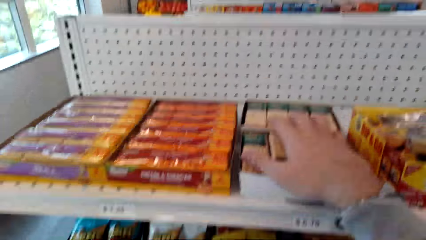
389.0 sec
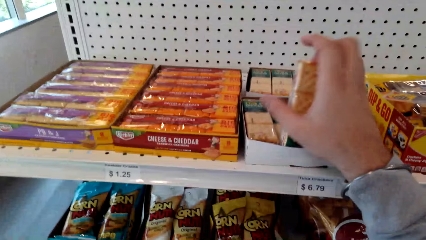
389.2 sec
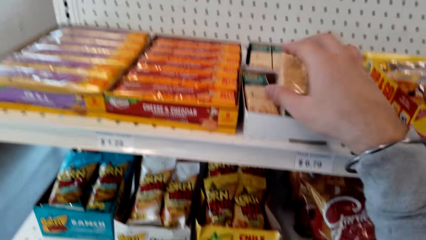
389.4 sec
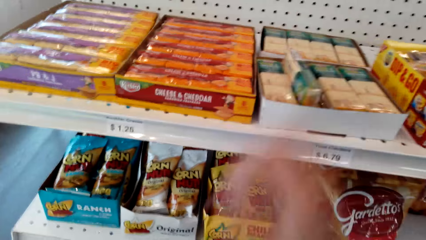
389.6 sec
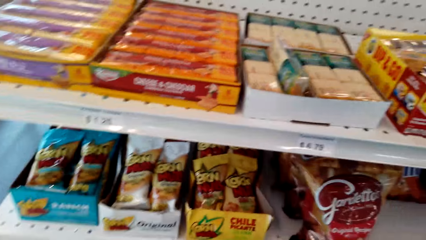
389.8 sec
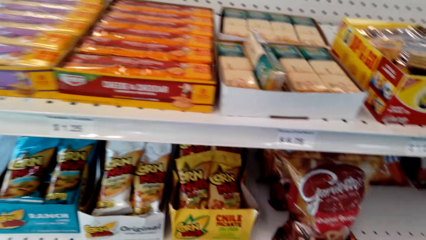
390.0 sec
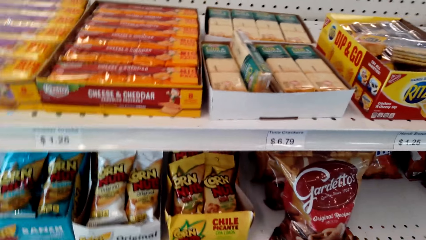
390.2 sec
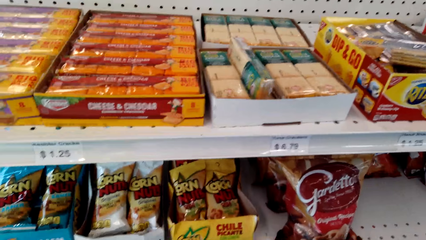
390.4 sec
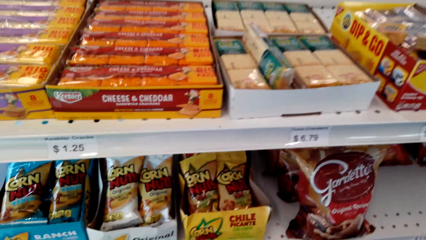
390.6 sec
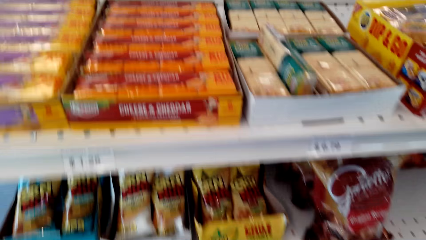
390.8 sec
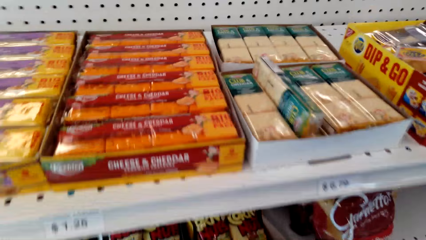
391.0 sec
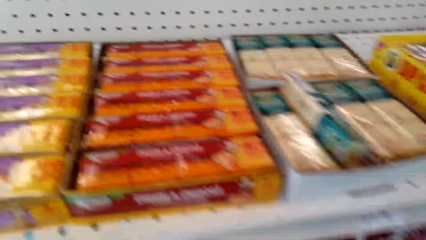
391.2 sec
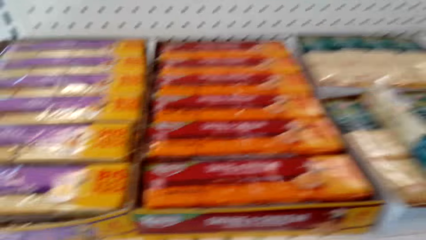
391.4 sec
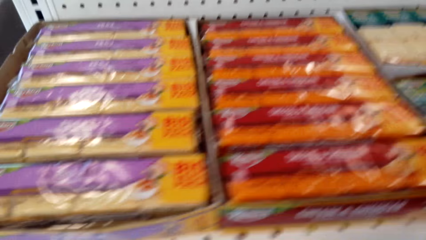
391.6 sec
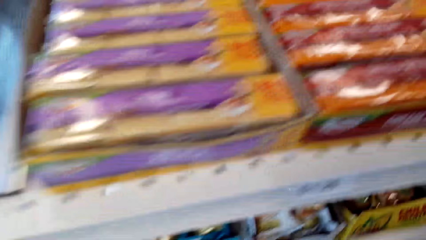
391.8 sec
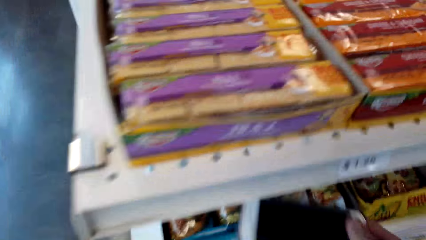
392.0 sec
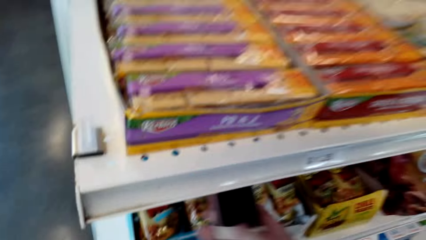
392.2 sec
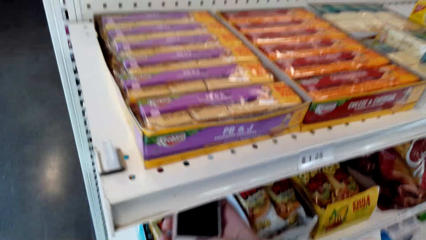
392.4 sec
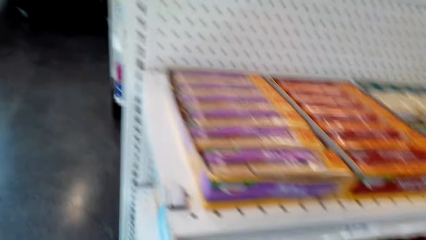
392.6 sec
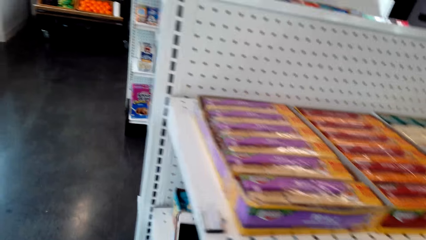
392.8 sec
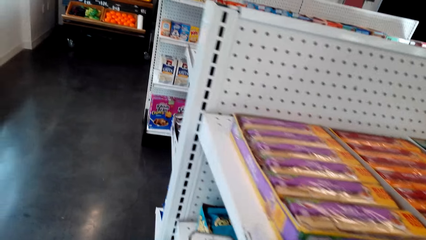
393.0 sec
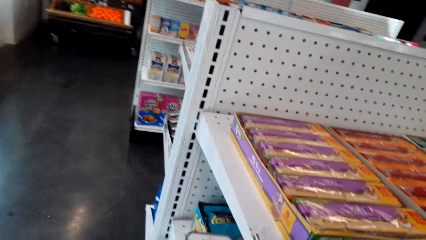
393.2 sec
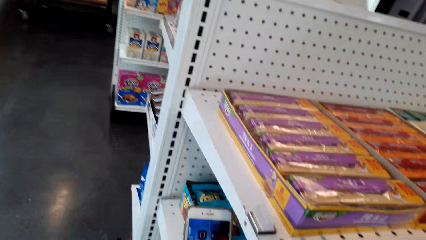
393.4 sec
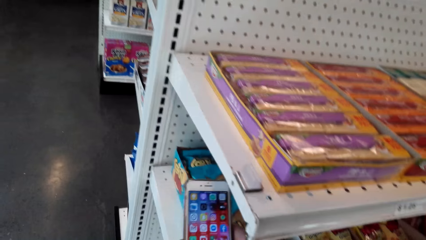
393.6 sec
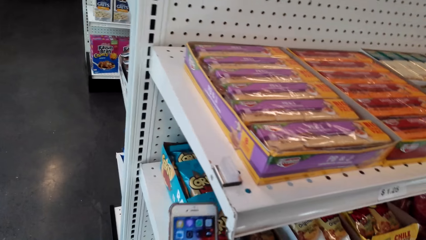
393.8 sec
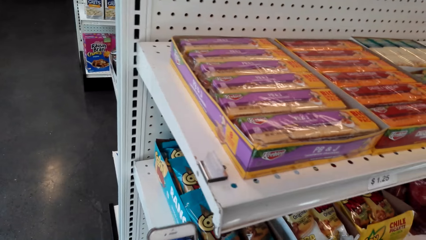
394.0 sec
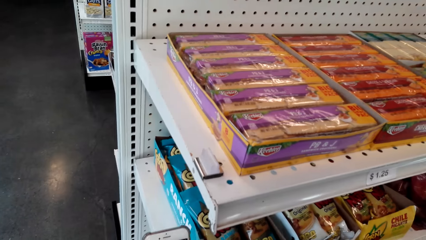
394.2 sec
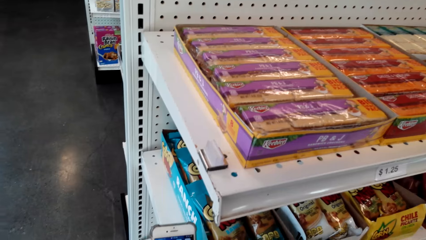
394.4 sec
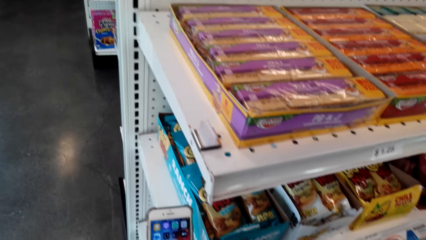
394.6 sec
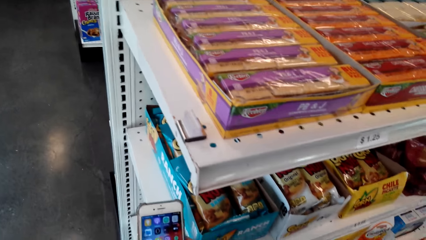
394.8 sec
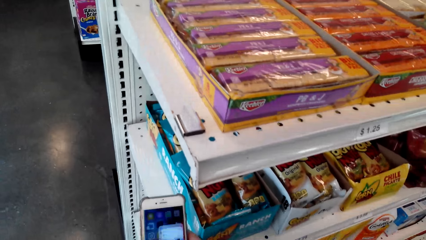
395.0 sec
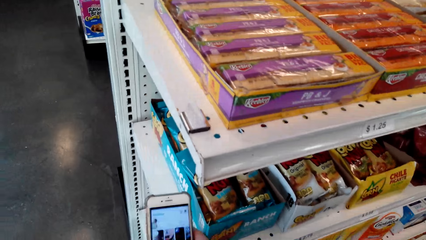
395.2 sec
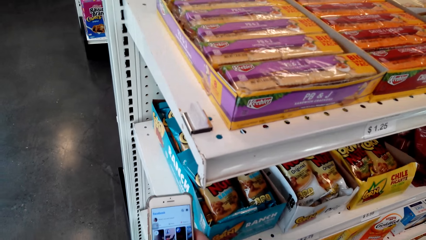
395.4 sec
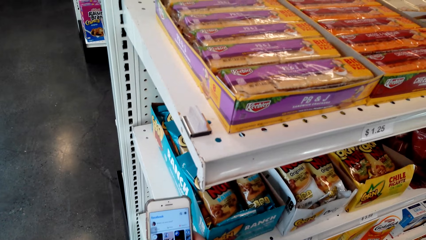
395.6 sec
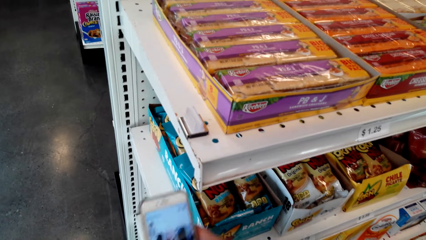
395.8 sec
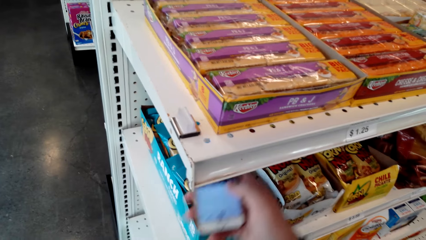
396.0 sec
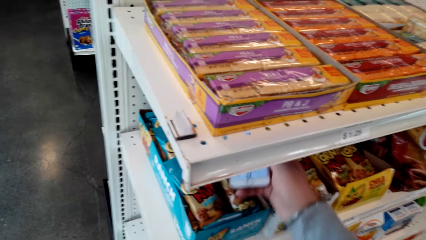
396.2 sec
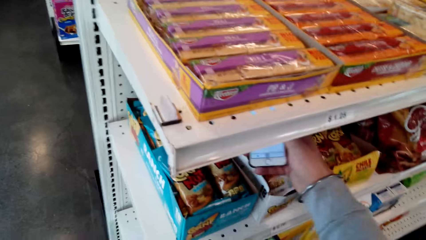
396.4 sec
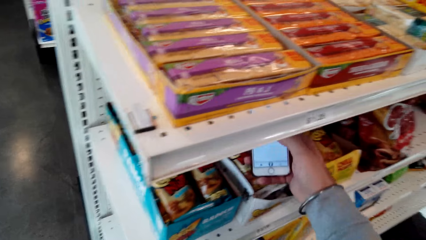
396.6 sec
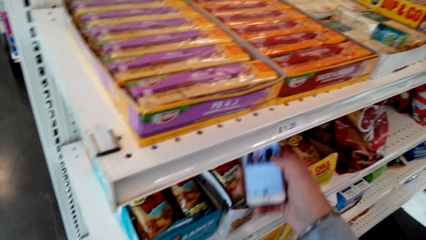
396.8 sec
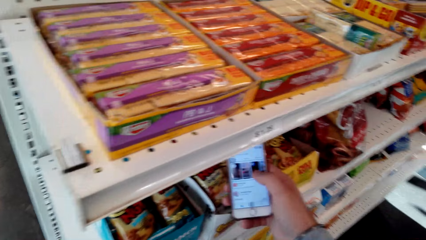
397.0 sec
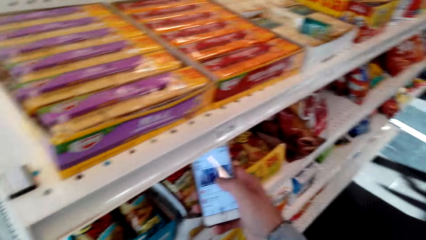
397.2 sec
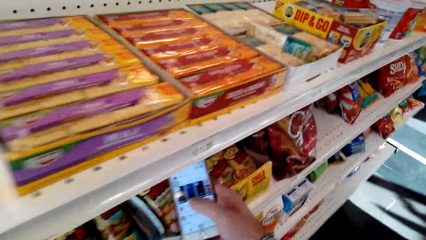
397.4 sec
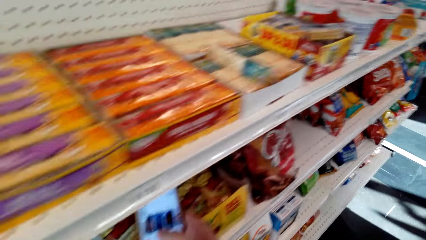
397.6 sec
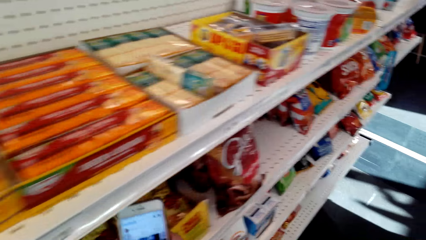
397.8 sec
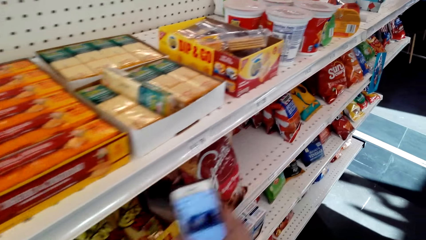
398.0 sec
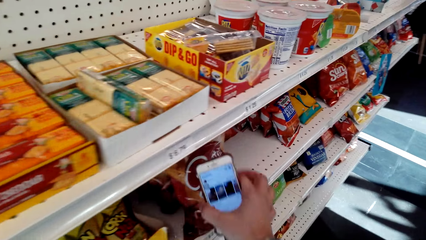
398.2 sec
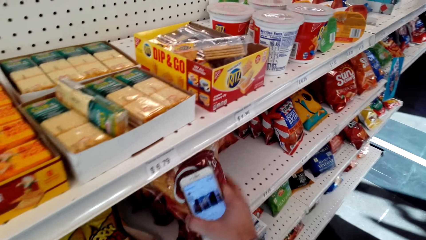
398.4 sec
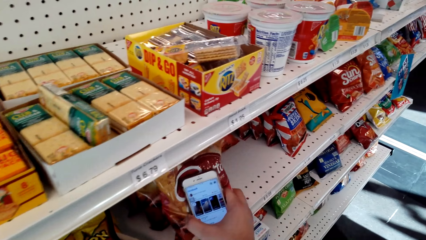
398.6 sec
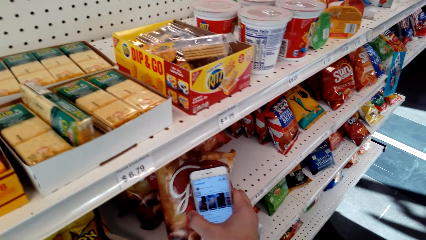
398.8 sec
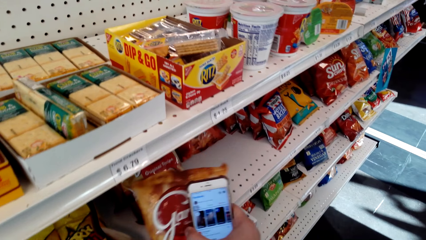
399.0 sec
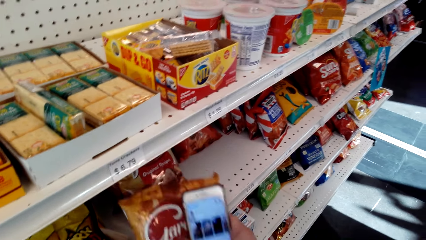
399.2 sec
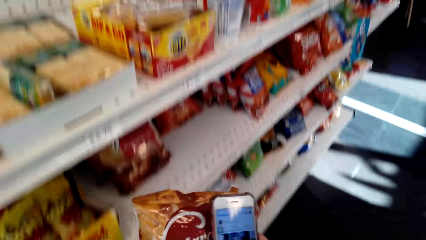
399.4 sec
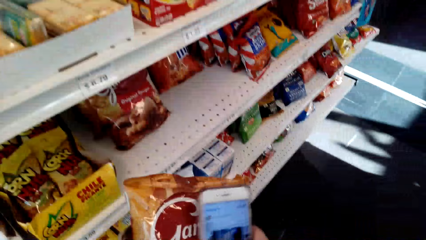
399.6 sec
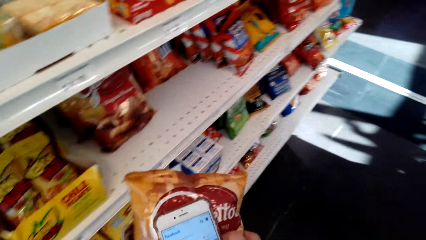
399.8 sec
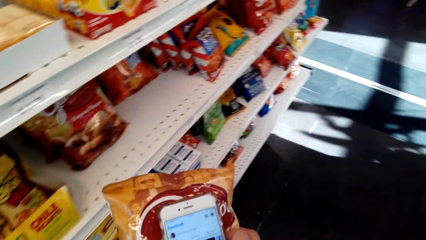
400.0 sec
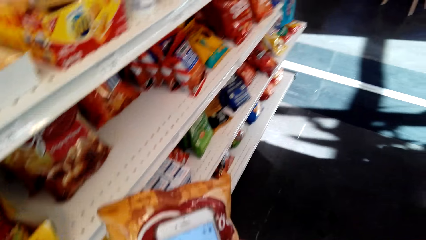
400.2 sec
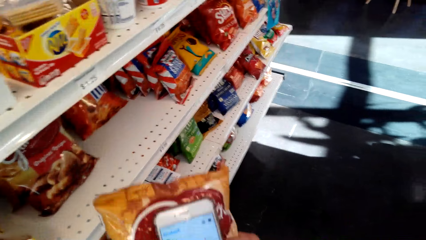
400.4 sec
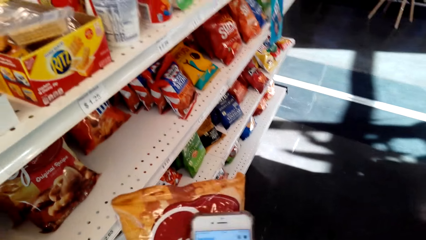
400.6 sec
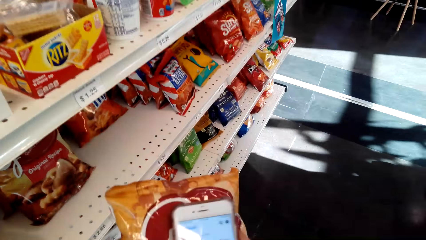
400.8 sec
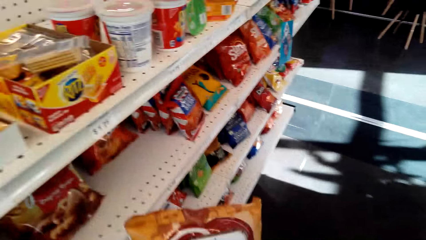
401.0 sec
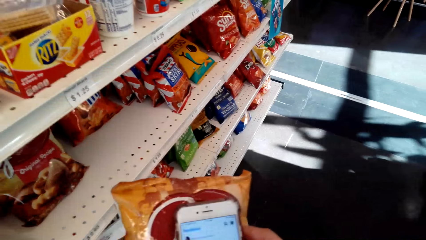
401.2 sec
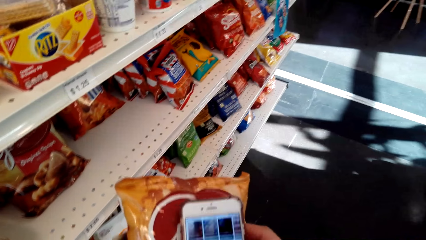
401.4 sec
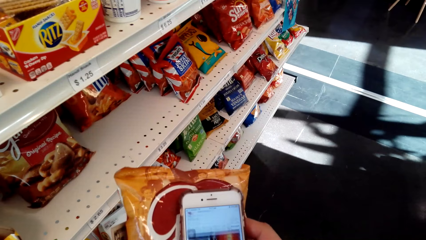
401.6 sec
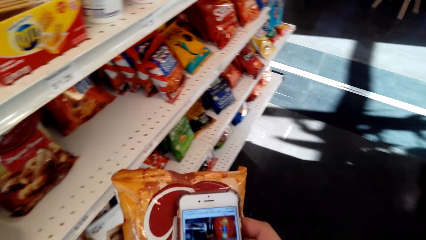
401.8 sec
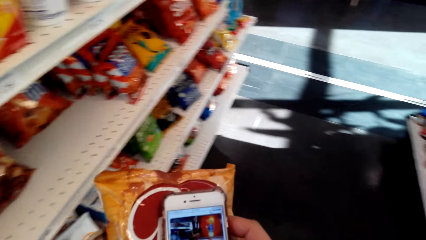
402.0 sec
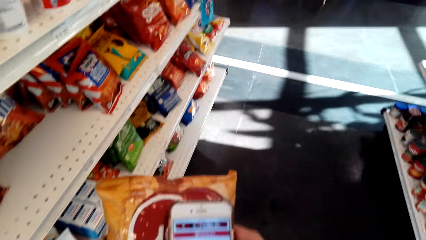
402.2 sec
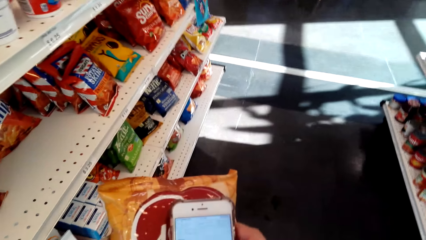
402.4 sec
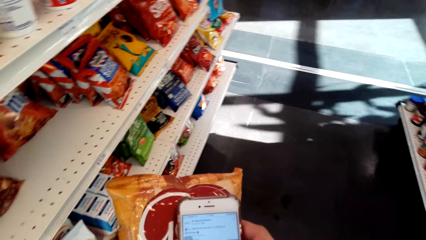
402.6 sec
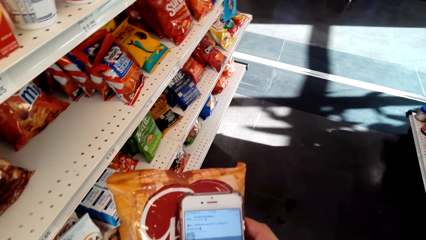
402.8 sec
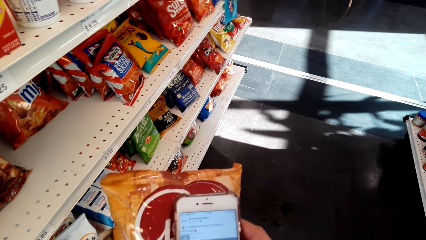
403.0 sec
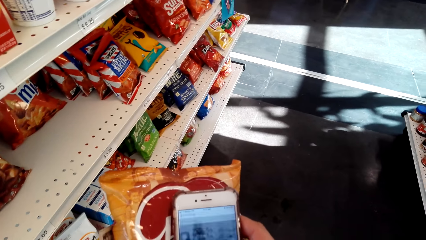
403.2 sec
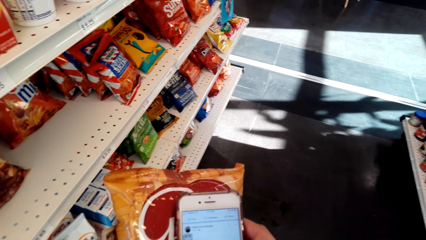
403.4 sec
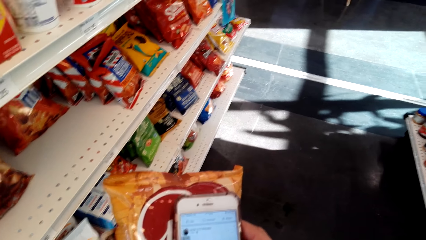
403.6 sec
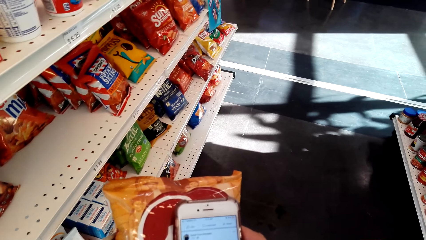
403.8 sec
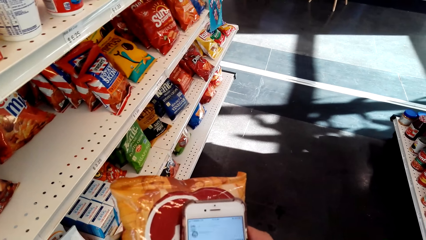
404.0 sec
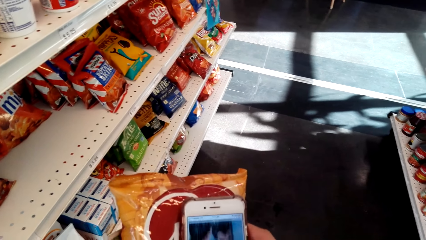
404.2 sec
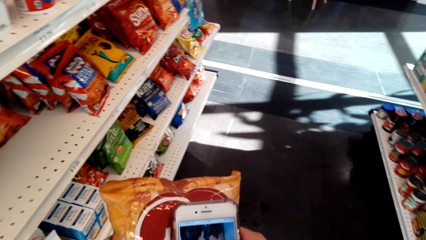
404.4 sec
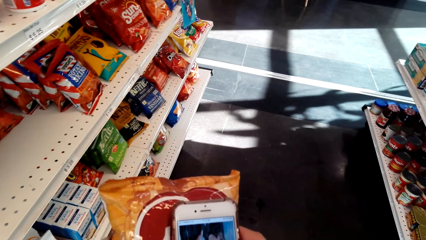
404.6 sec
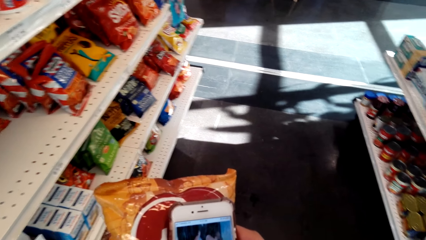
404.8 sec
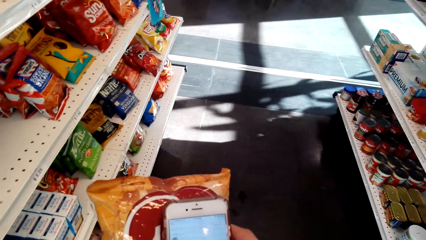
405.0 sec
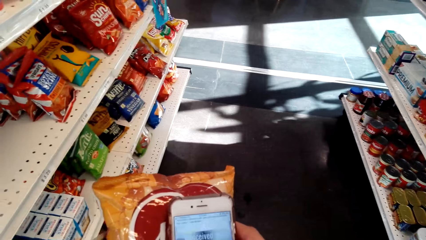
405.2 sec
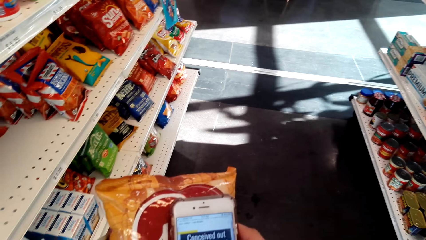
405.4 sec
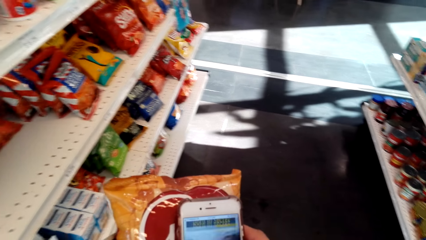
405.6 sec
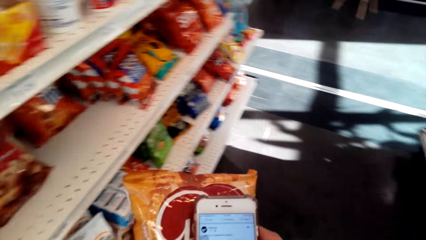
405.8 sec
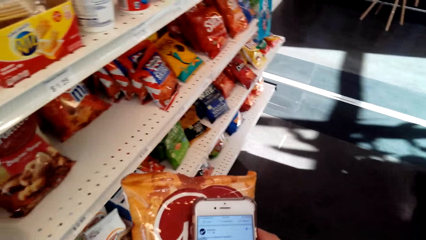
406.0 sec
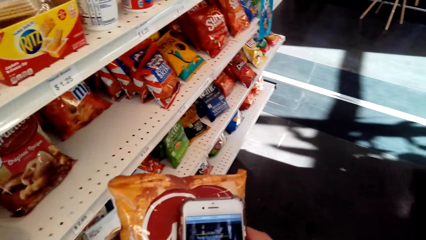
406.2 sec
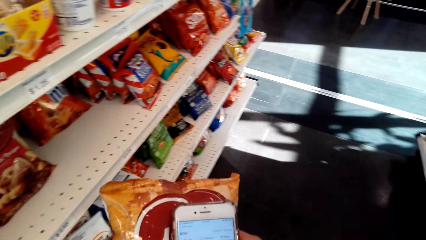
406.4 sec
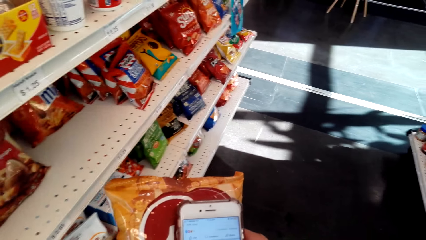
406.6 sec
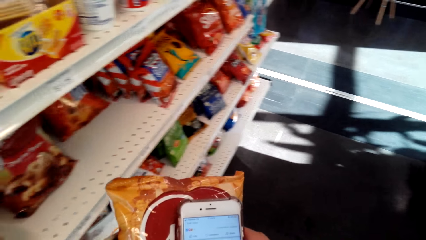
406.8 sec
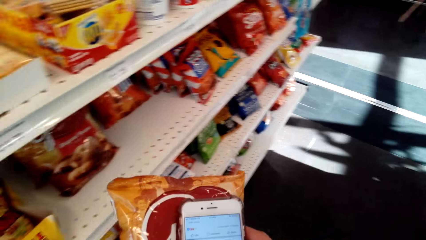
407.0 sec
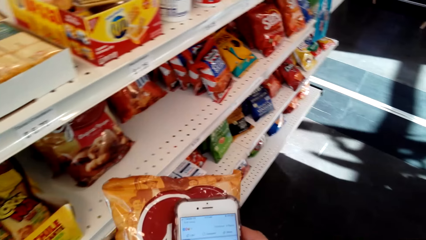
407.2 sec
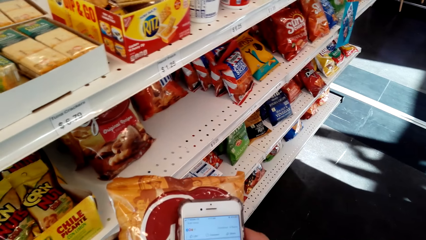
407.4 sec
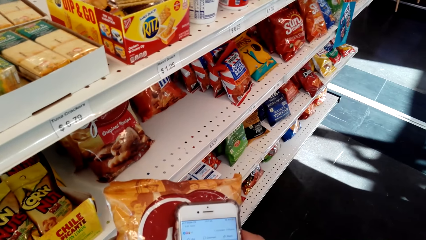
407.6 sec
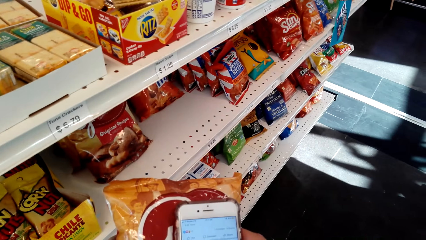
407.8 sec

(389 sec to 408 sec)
The camera wearer moves the camera around. They pick a sachet on top of the shelf. They scroll the cellphone. They pick up the packet from the shelf. They take a photo of the packet.
